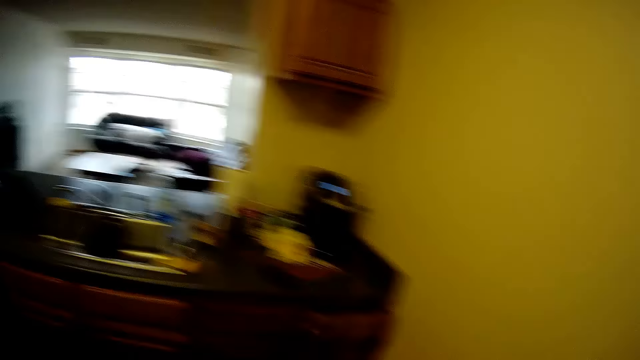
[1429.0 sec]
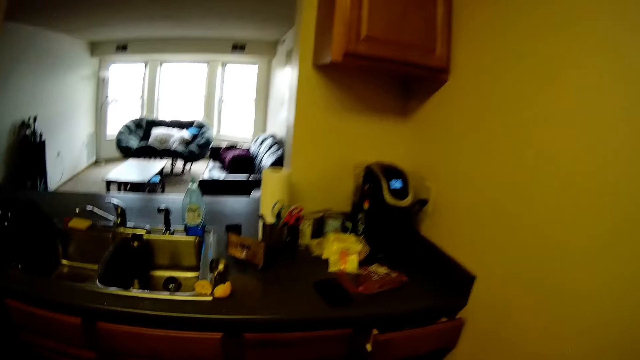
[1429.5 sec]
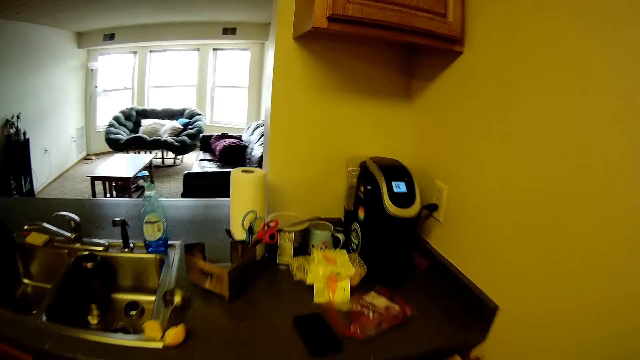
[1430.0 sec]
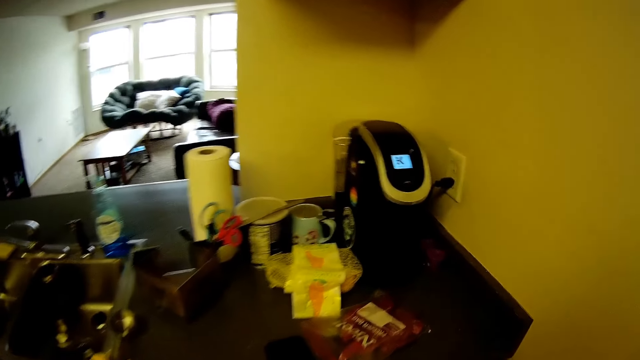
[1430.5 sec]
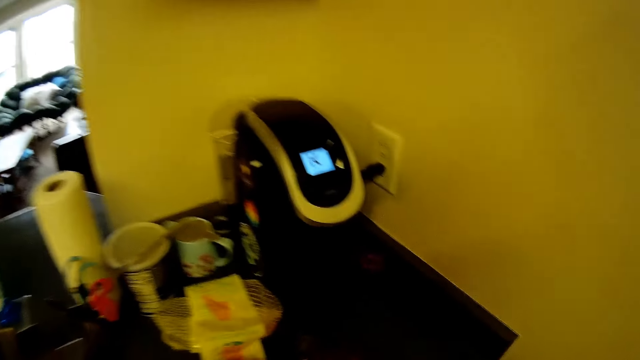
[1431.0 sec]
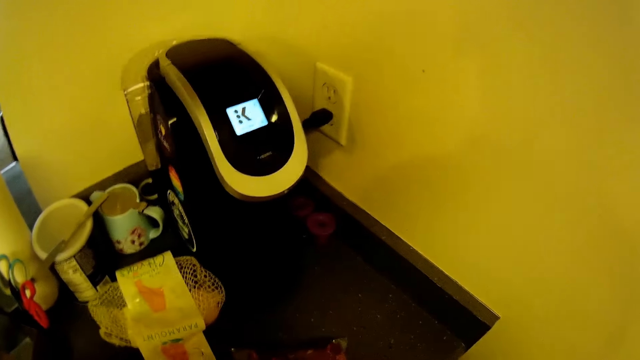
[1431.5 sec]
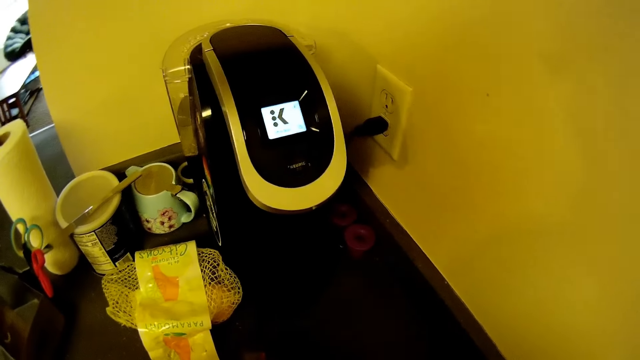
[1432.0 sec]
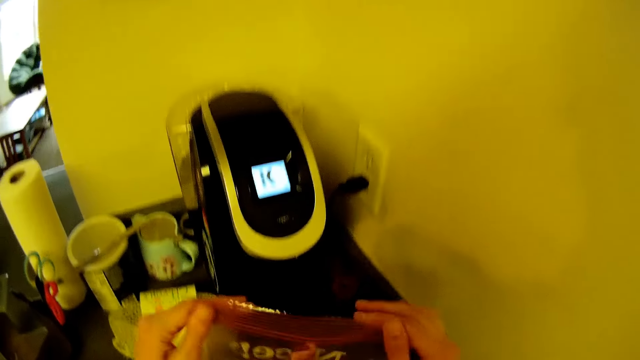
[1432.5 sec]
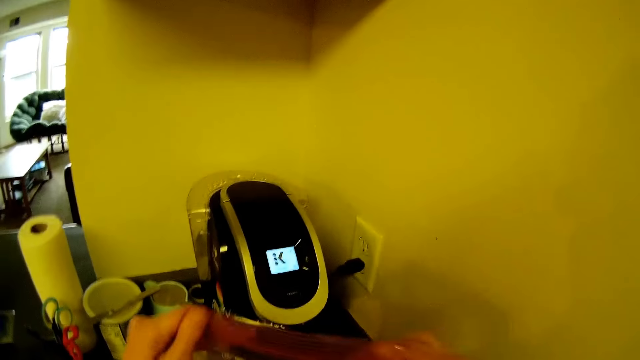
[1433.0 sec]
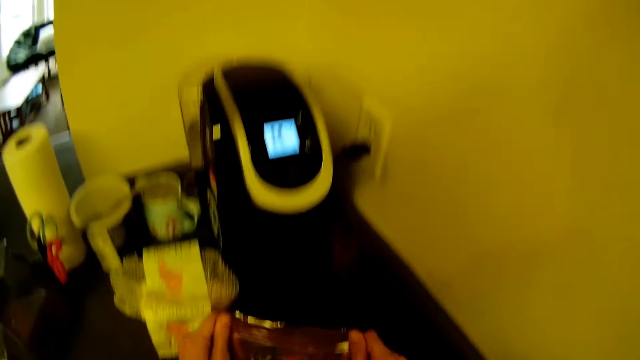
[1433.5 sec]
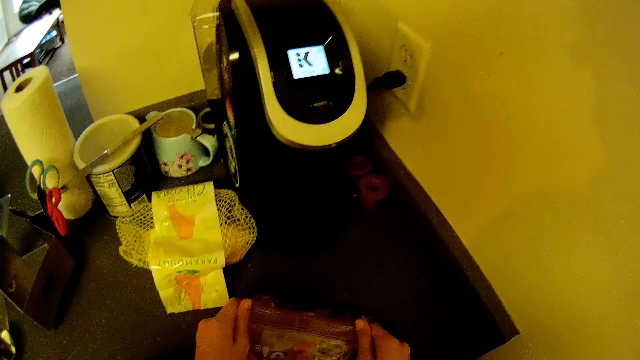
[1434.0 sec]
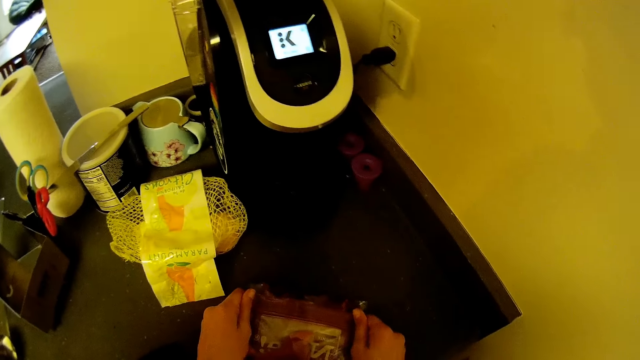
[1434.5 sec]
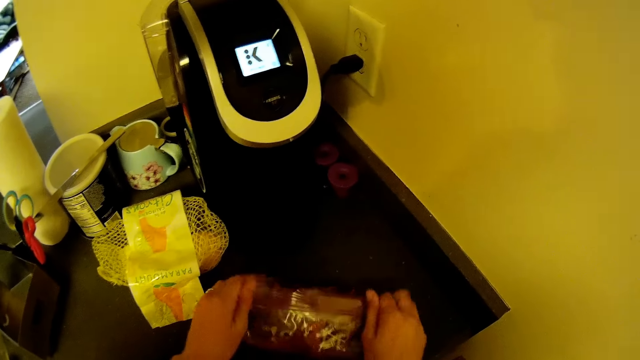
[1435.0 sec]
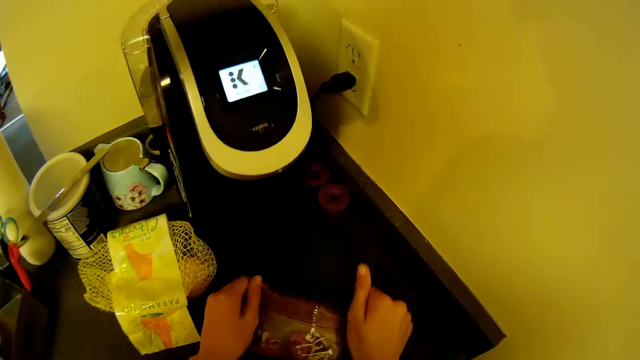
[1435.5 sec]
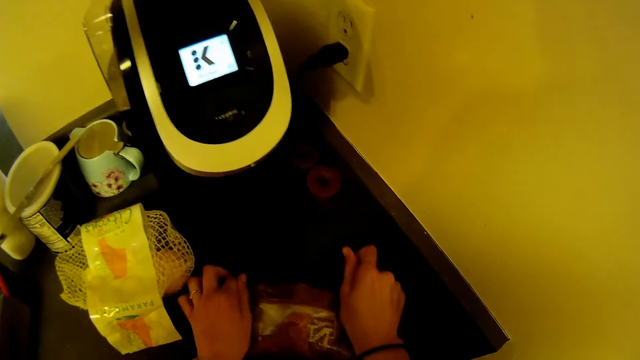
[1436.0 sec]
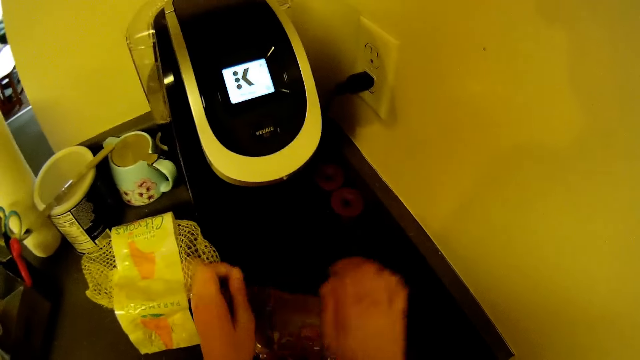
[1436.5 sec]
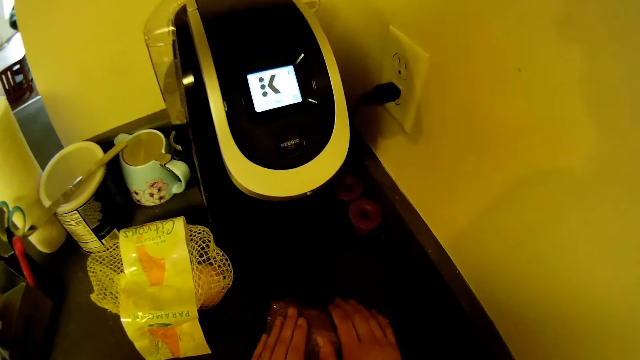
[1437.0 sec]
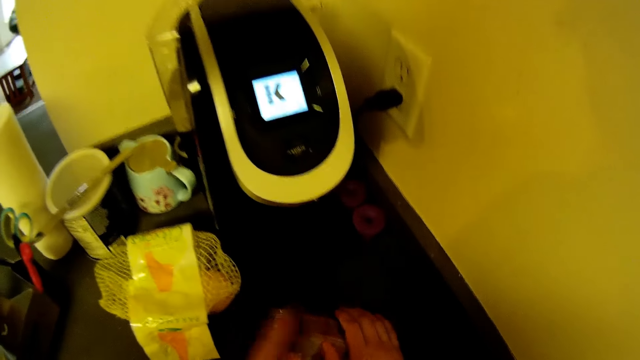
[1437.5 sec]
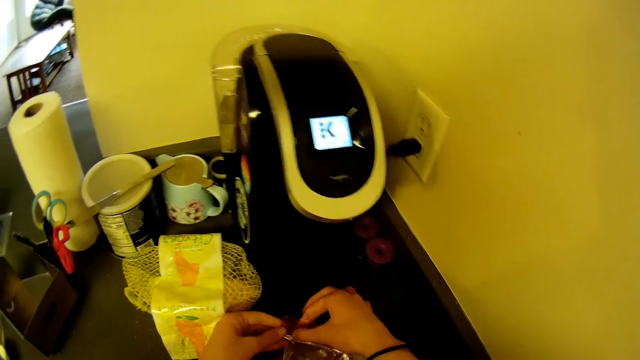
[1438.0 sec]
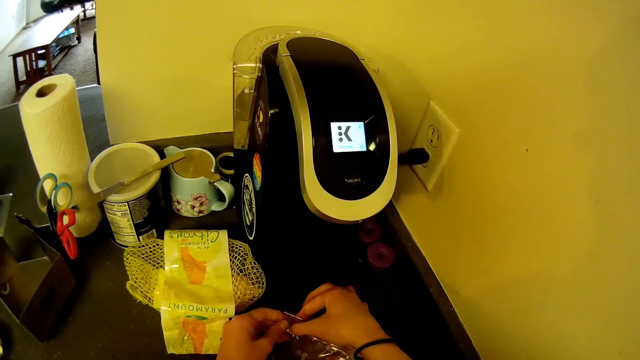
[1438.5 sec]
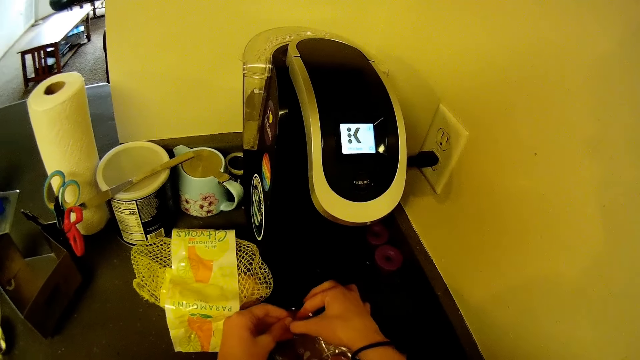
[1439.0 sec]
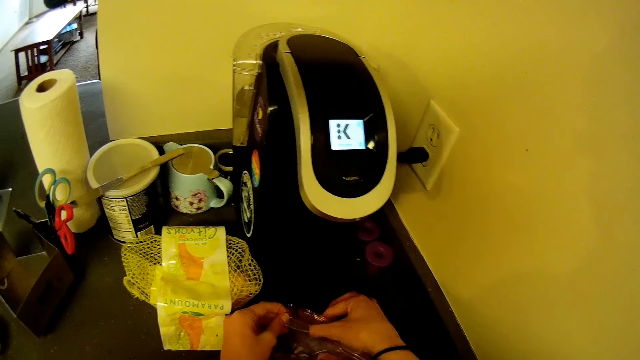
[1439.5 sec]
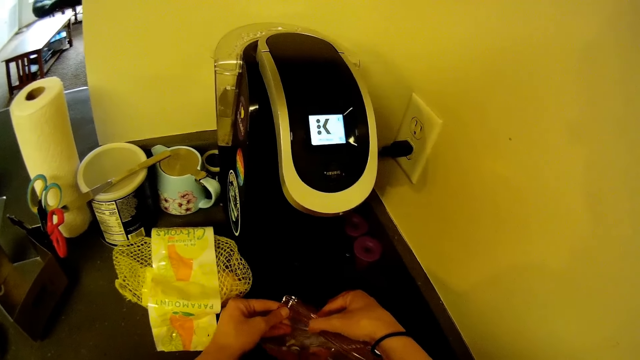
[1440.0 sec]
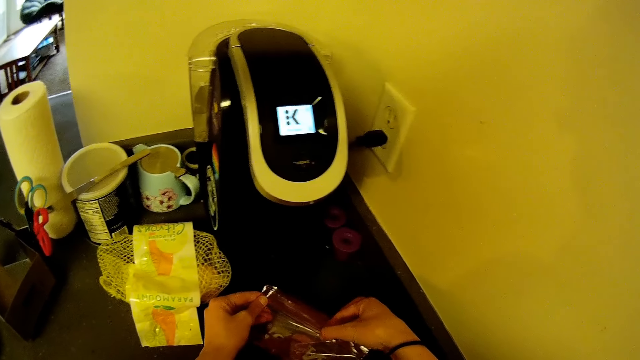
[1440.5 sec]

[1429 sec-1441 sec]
The camera wearer walks in the kitchen. He picks up the bag of steak from the kitchen cabinet with his hands. He shakes the bag of steak in his hands. He holds the nylon paper of meat. He closes the bag of steak with his hands.

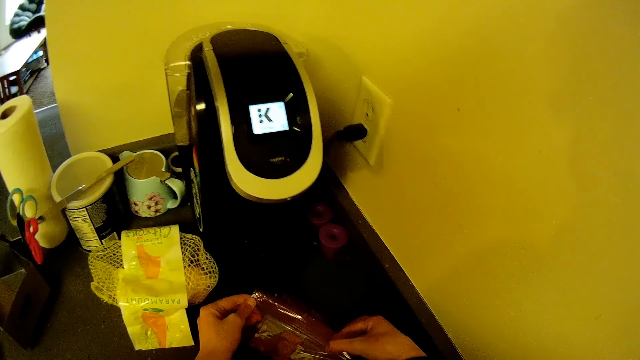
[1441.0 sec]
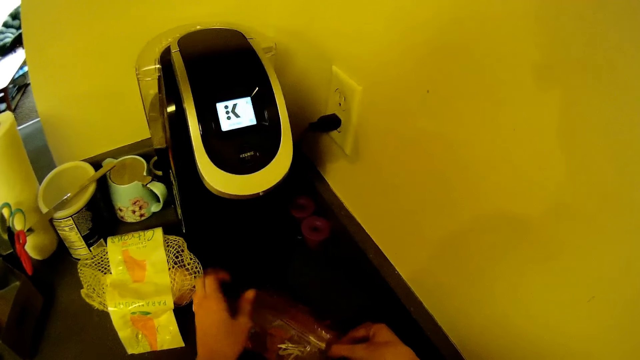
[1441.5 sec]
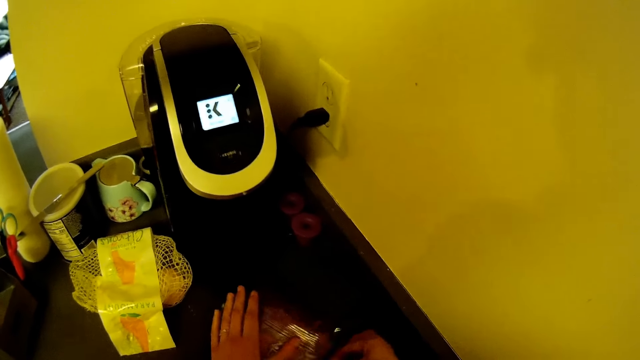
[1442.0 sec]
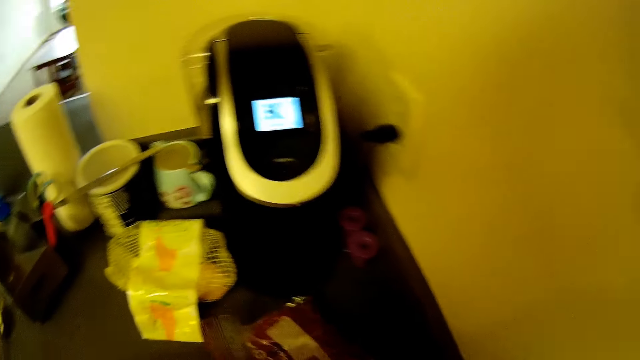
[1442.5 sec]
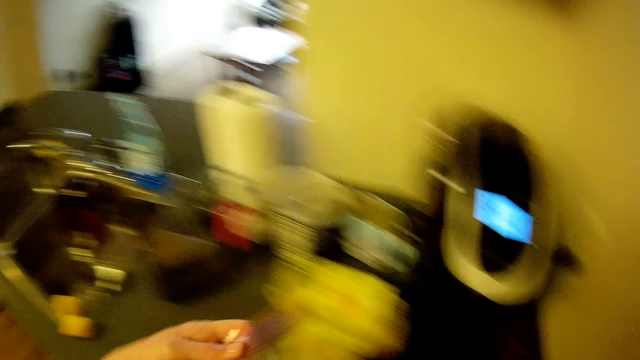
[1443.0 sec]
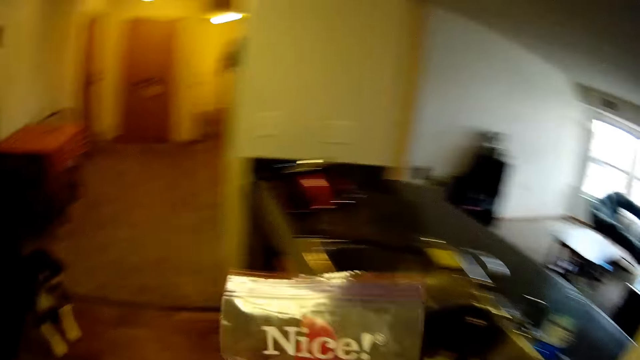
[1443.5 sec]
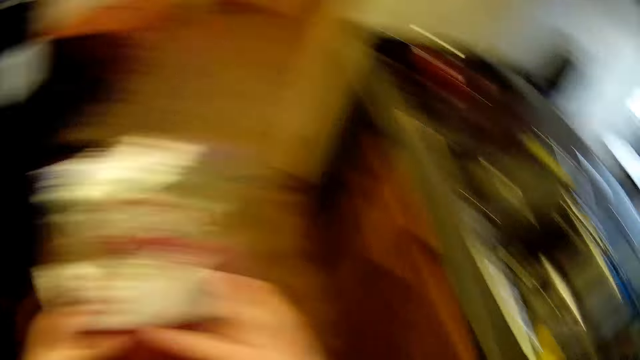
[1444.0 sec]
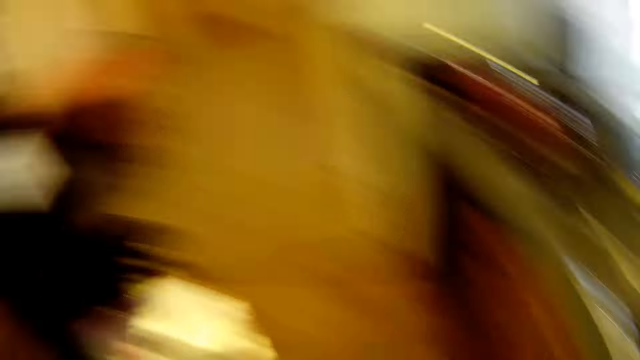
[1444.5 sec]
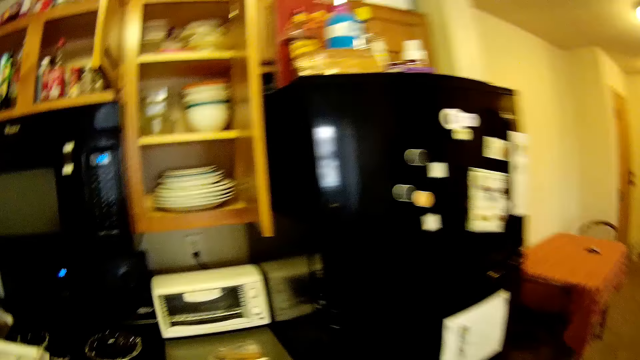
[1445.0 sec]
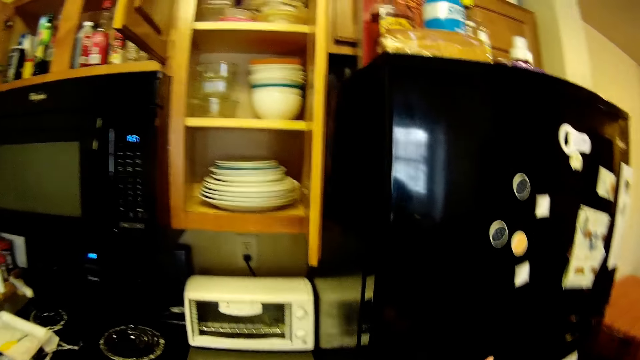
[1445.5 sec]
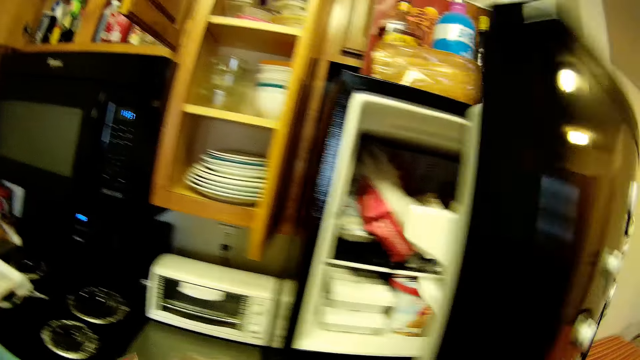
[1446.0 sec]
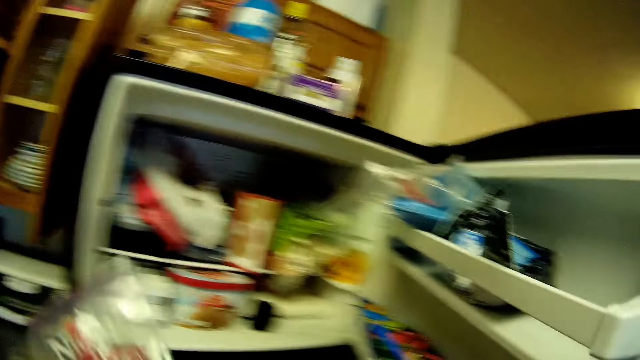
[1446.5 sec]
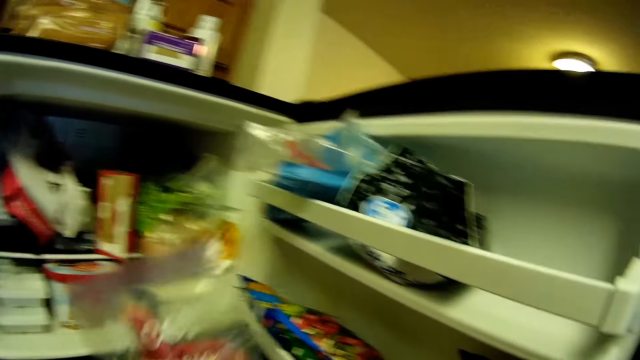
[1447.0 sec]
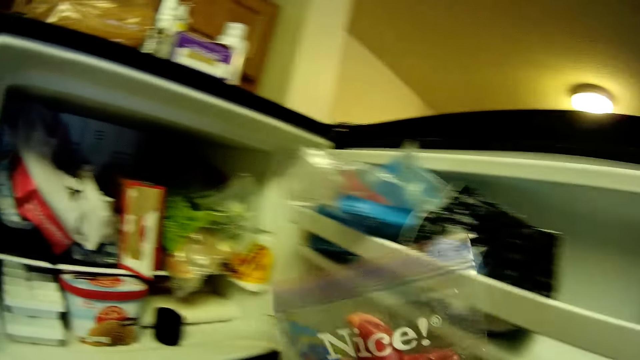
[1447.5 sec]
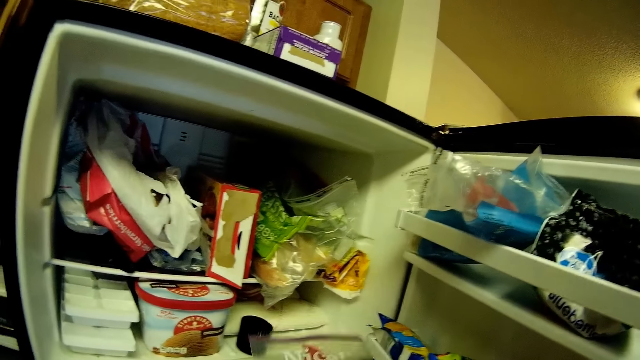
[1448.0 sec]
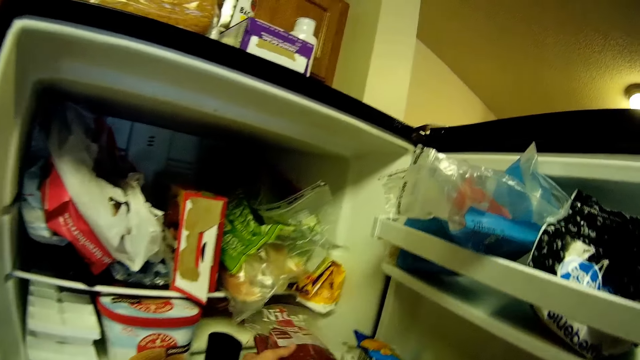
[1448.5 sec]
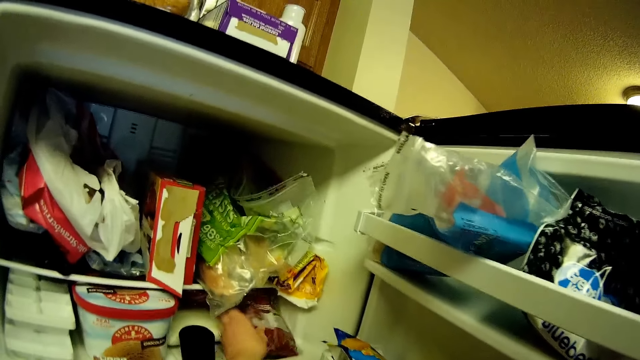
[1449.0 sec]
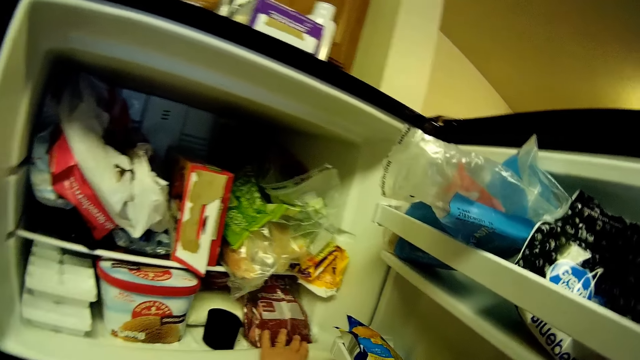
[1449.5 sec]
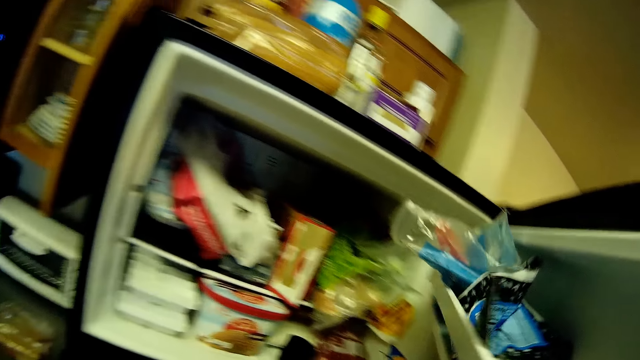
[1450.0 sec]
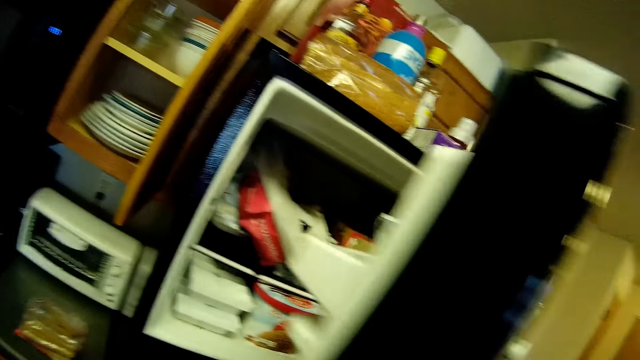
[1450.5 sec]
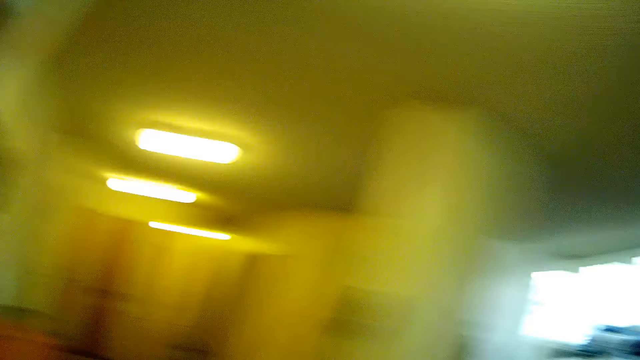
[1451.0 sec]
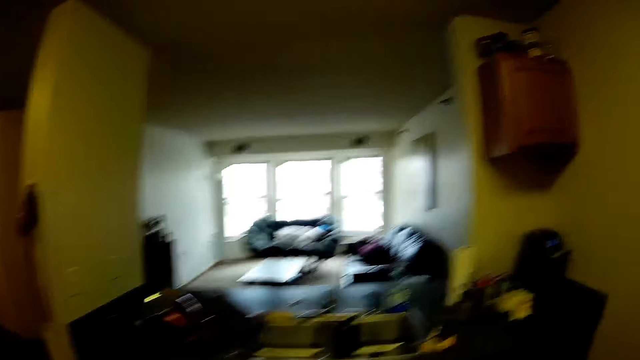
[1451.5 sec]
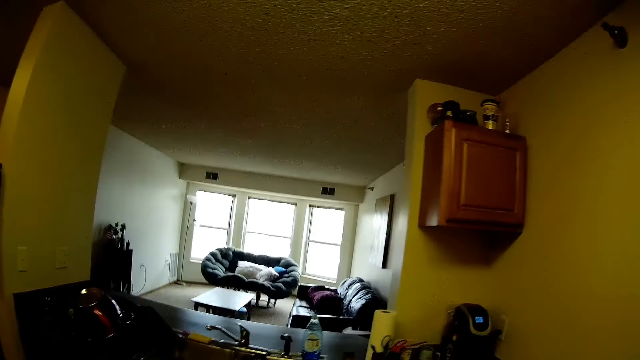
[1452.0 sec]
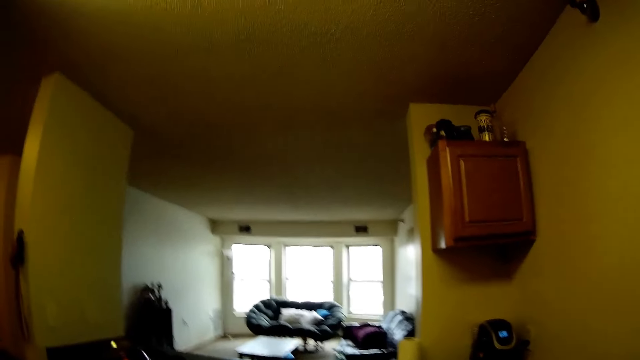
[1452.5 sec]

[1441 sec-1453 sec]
The camera wearer carries the nylon paper of meat. He opens the upper compartment of a fridge with his right hand. He places the bag of steak into the fridge. He closes the upper compartment of the fridge with his right hand.
